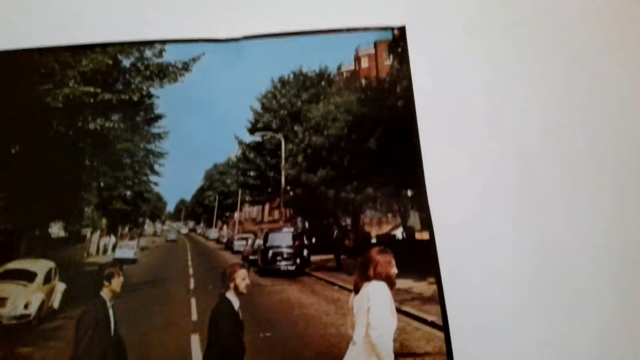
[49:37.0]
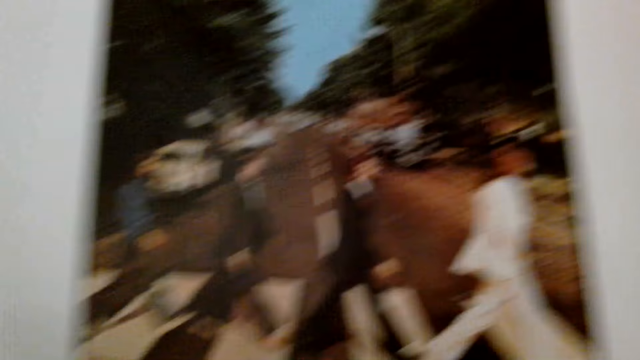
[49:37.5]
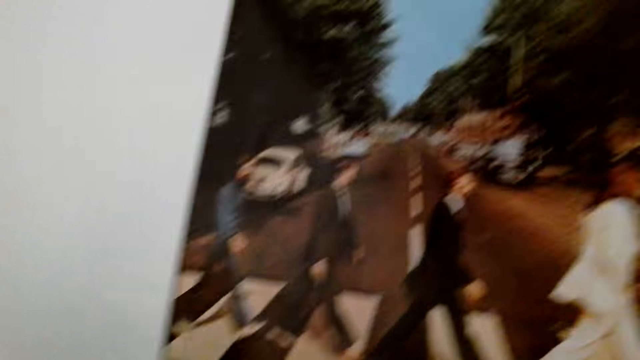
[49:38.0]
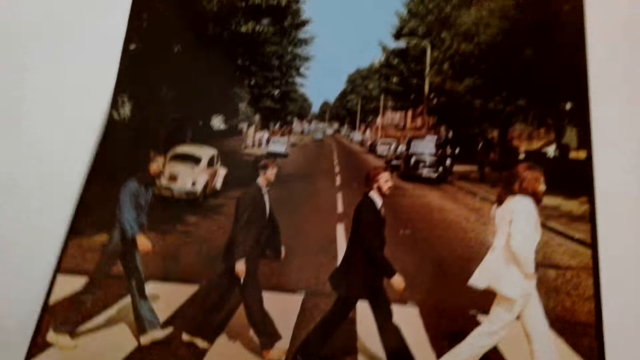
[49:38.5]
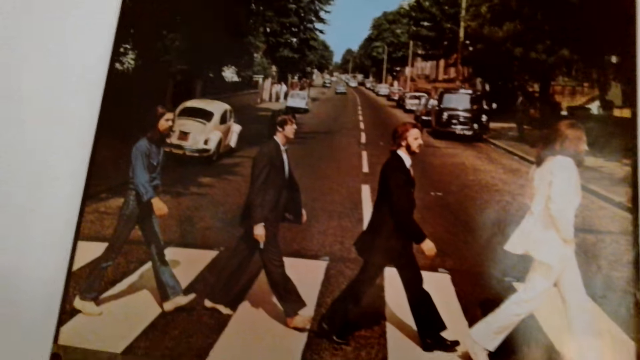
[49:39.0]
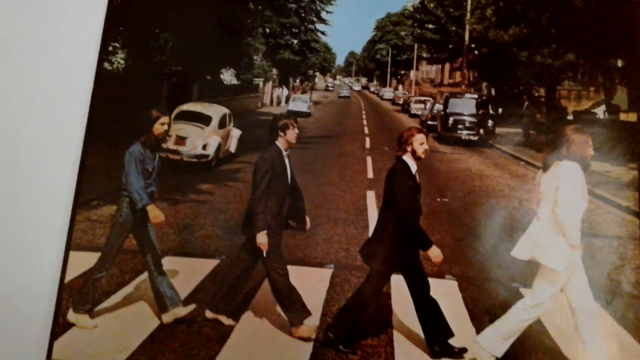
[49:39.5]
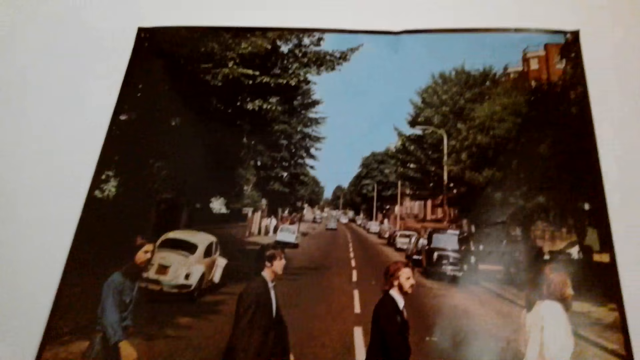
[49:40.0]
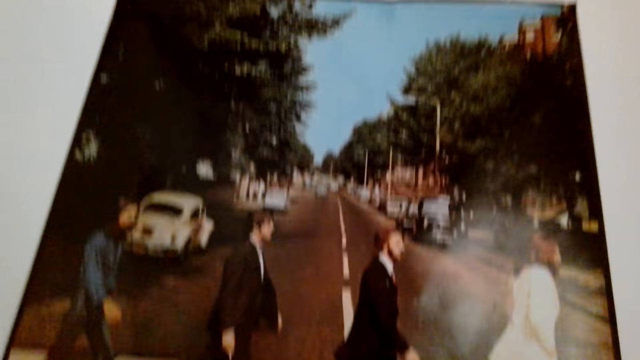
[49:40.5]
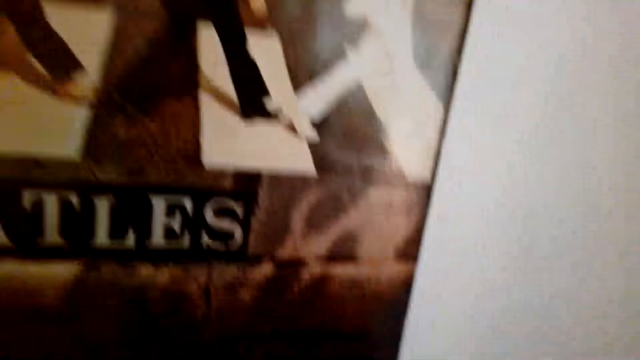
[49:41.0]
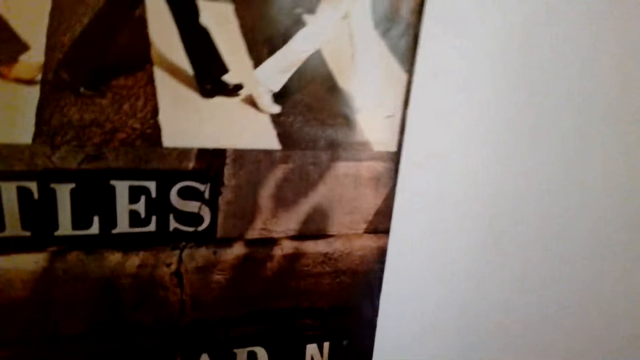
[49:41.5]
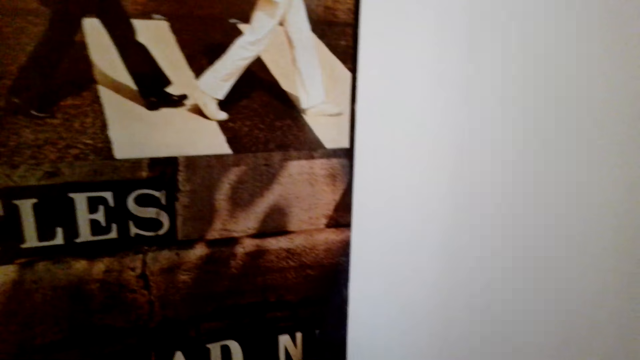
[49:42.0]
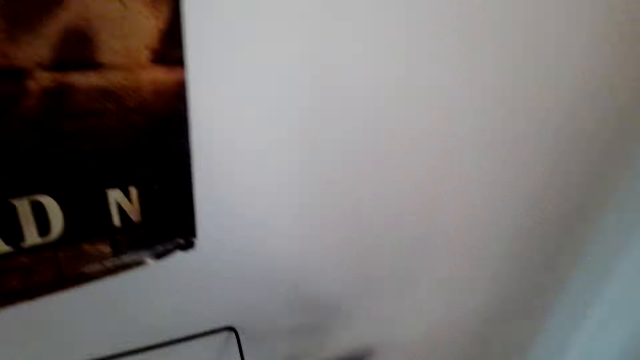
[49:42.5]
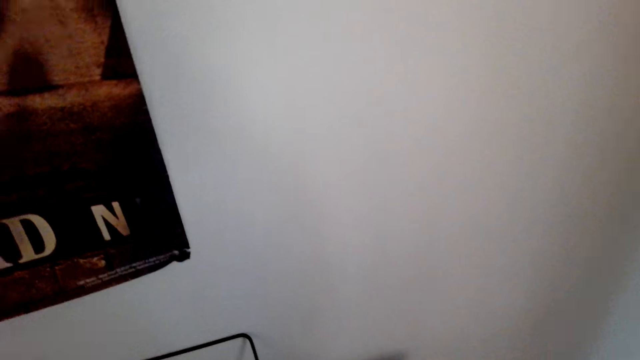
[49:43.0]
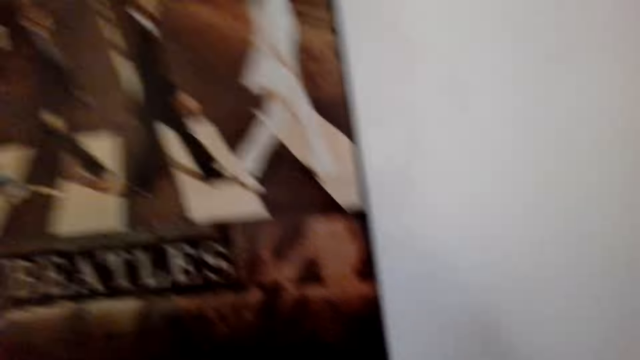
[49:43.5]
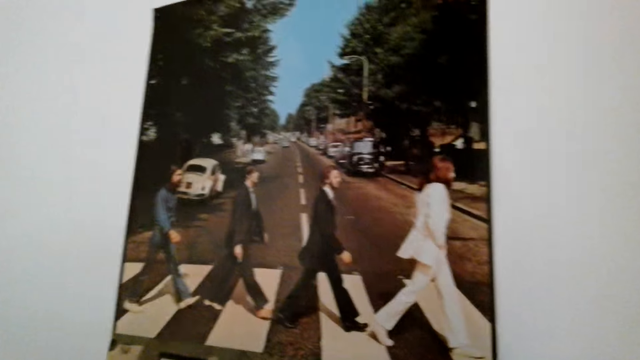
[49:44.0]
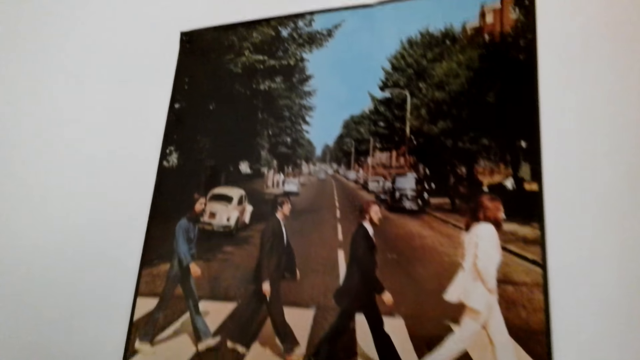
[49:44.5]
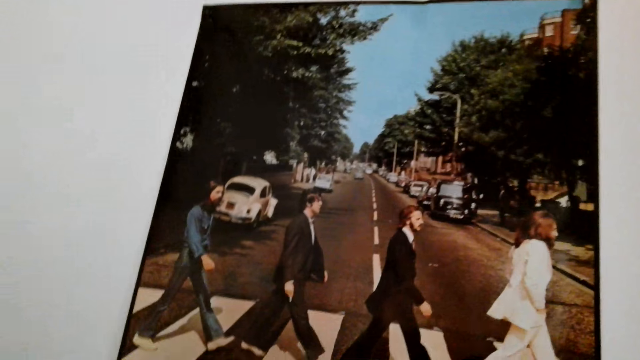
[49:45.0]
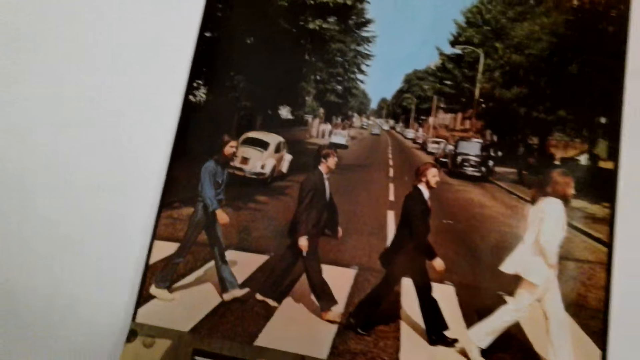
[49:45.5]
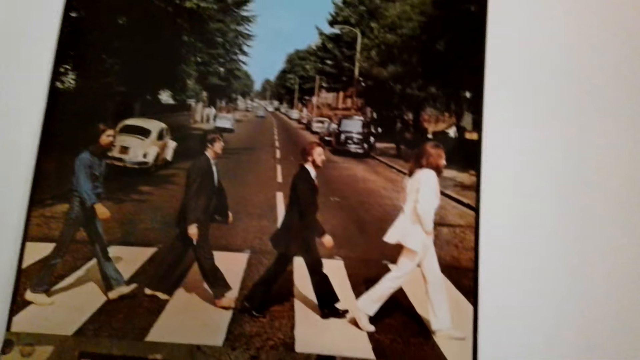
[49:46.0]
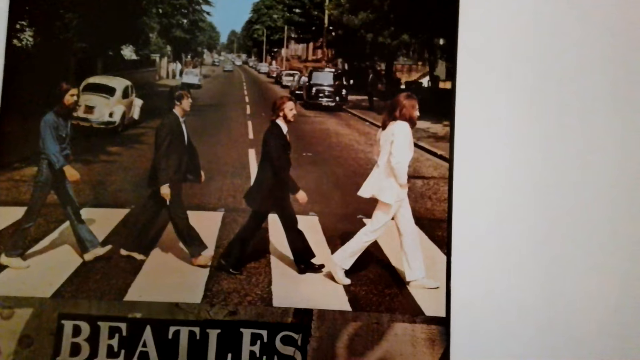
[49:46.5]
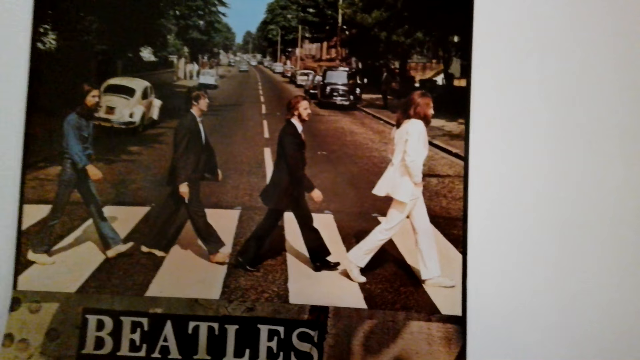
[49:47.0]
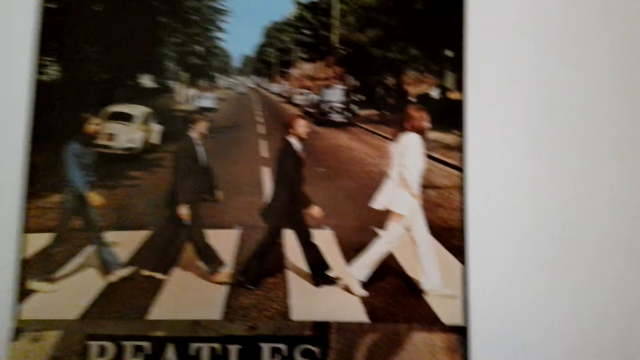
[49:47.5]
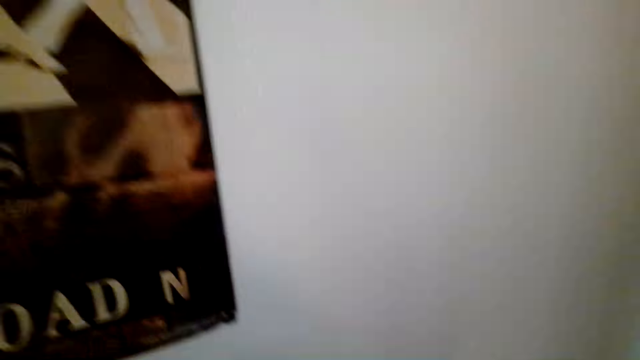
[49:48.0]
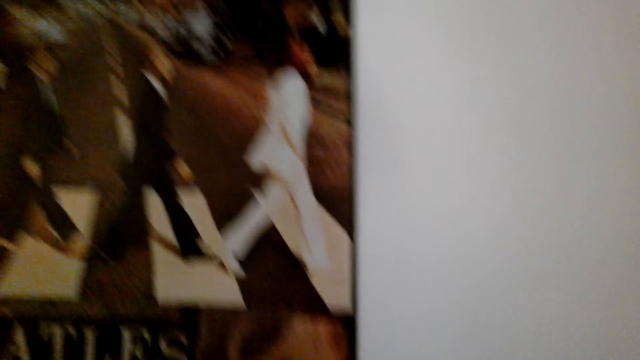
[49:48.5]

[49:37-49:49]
The camera wearer sticks the chart on the wall.

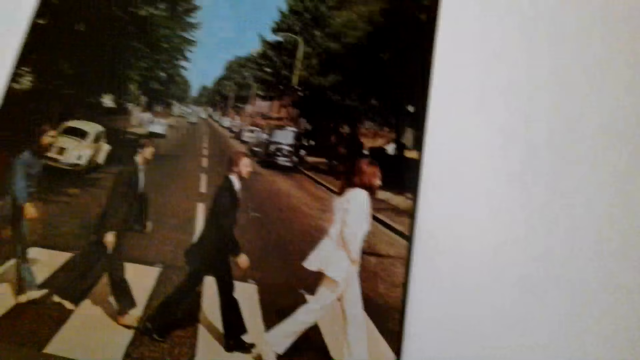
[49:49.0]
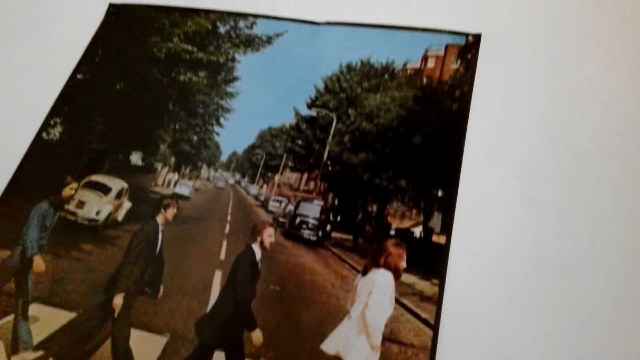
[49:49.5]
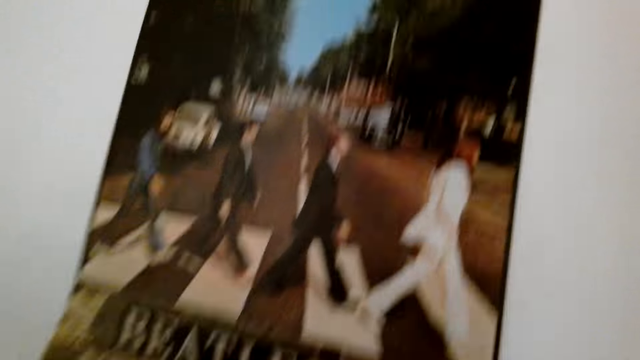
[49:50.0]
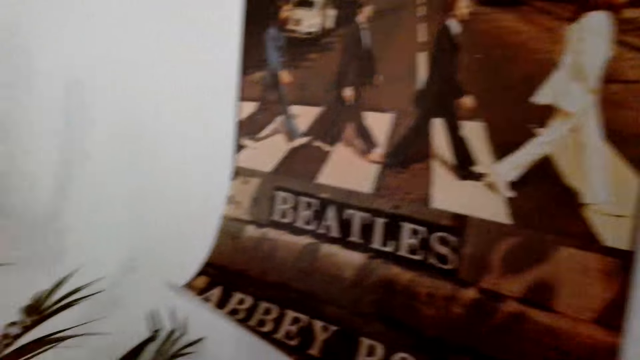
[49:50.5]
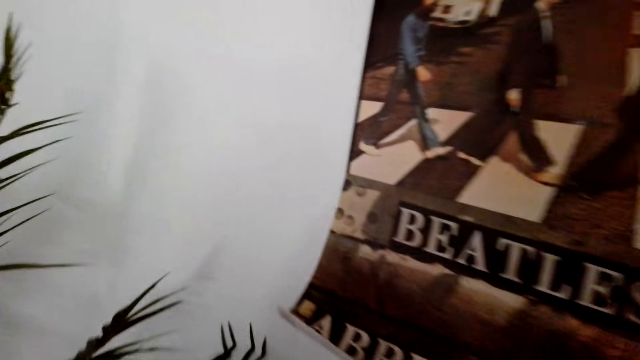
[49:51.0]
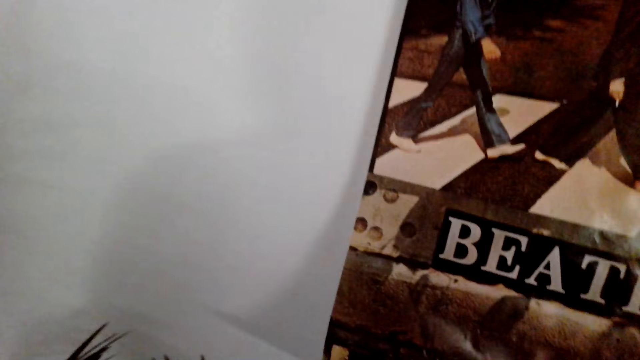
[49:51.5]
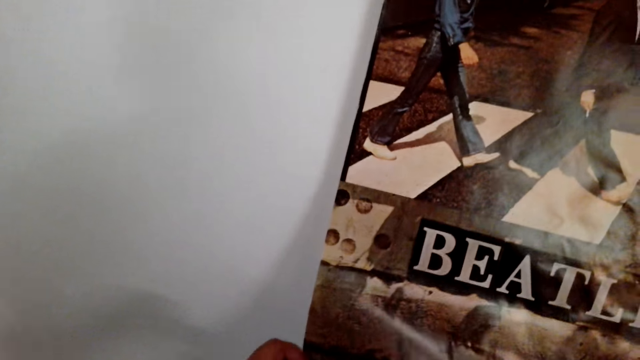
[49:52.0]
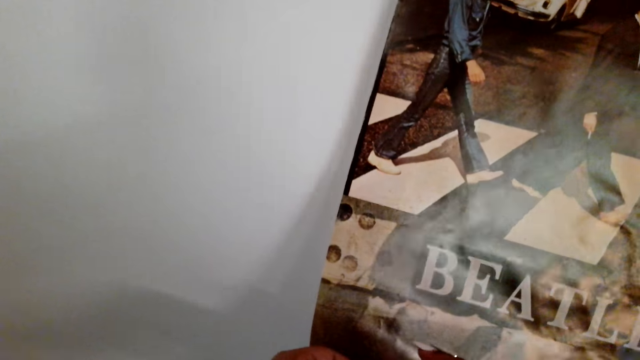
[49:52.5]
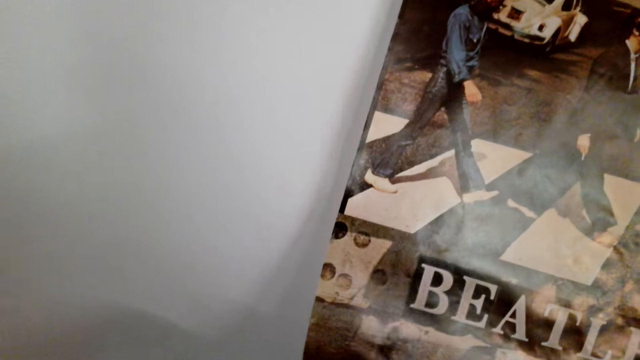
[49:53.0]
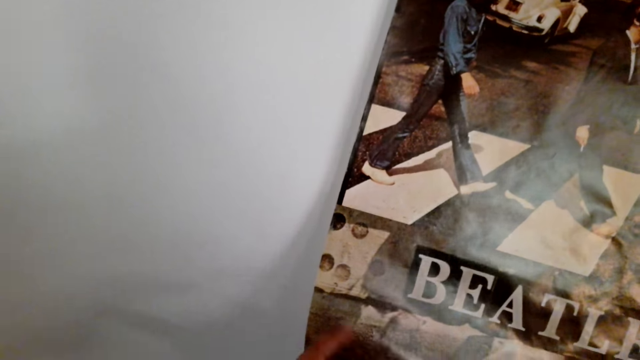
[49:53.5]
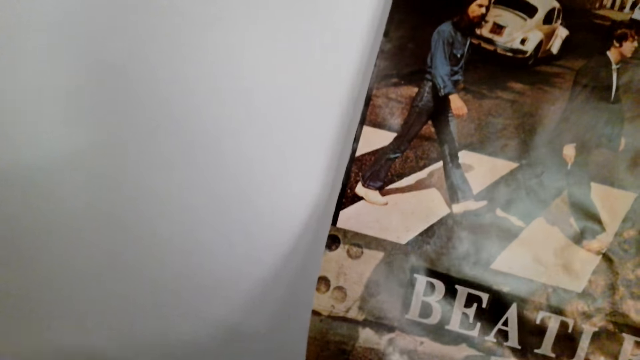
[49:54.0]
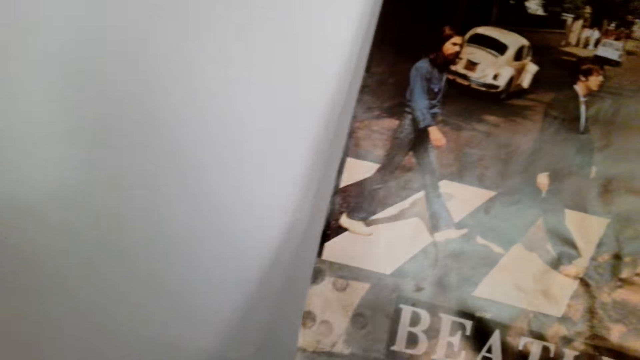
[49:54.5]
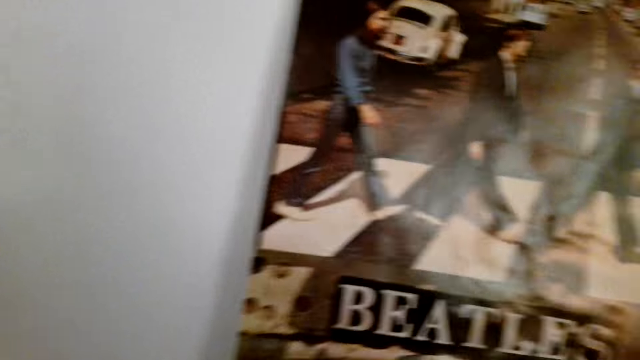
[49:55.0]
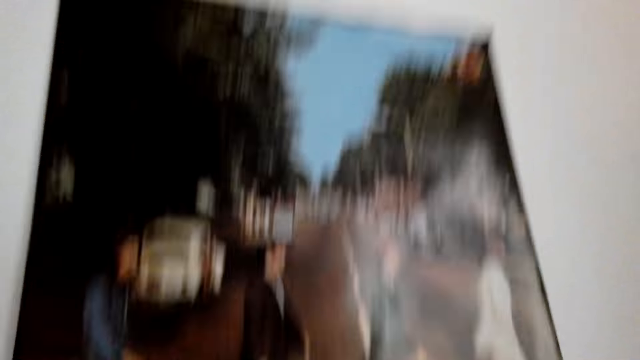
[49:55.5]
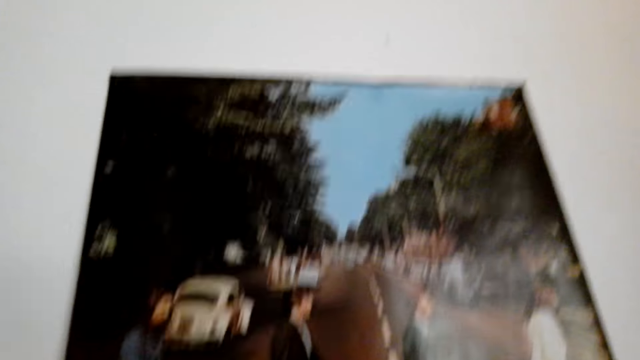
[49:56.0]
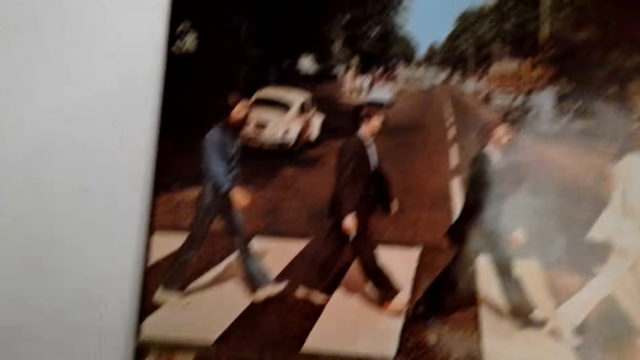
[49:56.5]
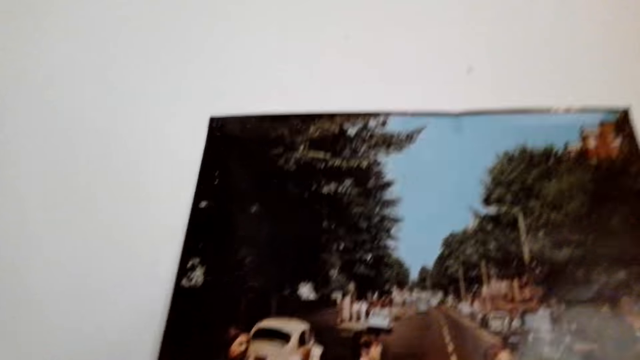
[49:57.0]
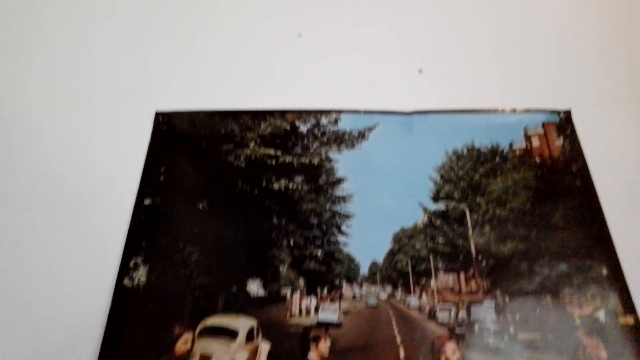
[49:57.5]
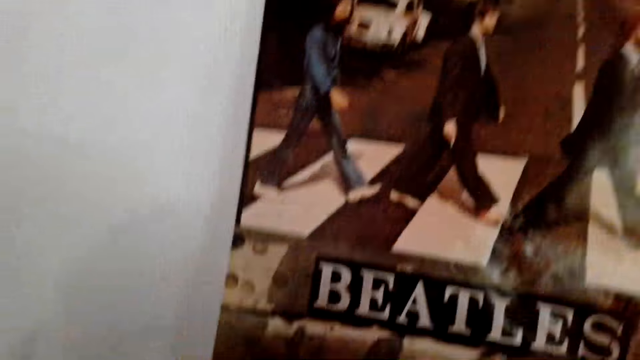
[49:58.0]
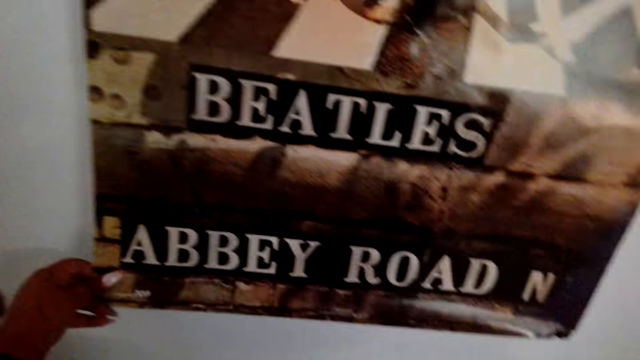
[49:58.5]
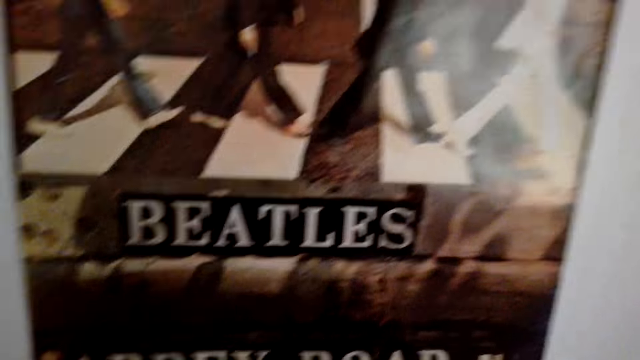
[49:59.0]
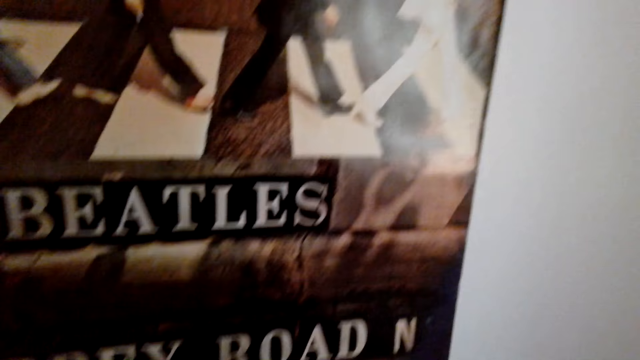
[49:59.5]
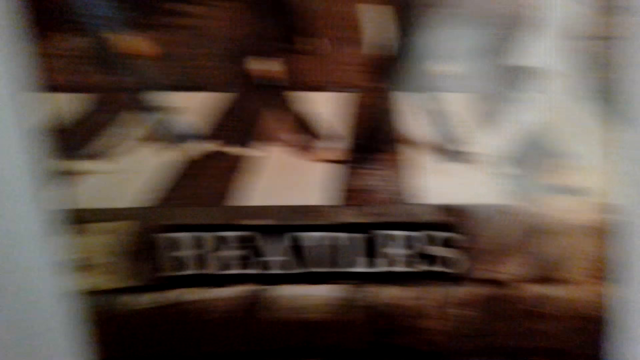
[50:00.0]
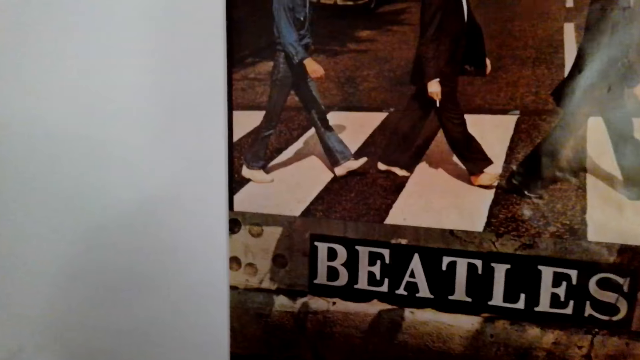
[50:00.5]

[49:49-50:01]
The camera wearer attaches the chart on the wall.
